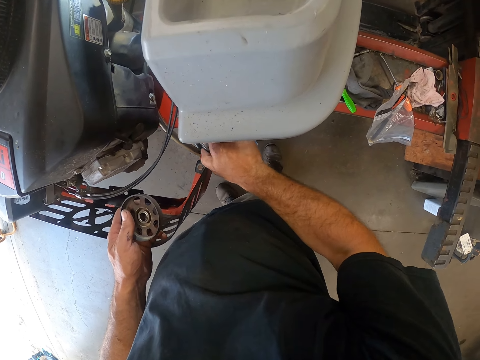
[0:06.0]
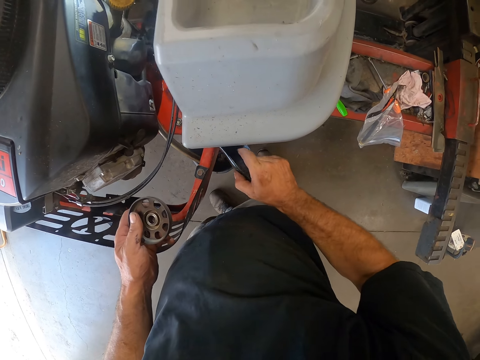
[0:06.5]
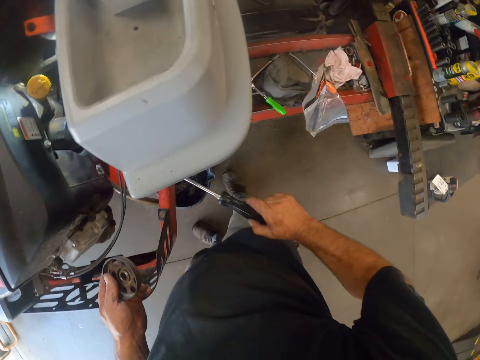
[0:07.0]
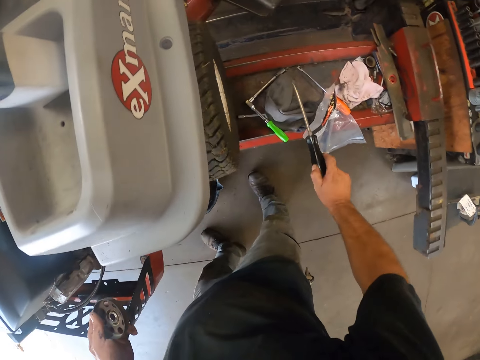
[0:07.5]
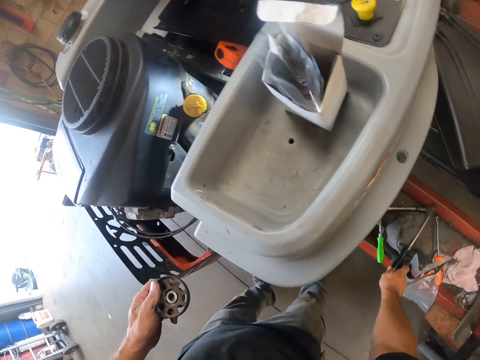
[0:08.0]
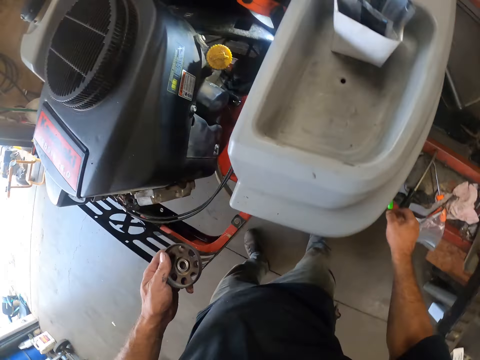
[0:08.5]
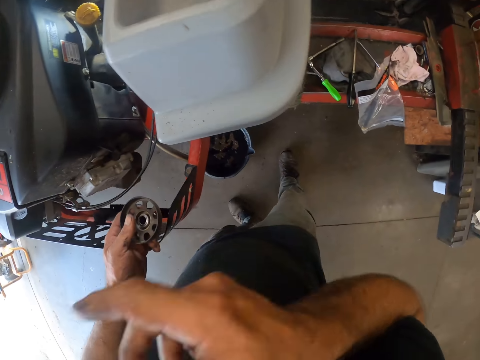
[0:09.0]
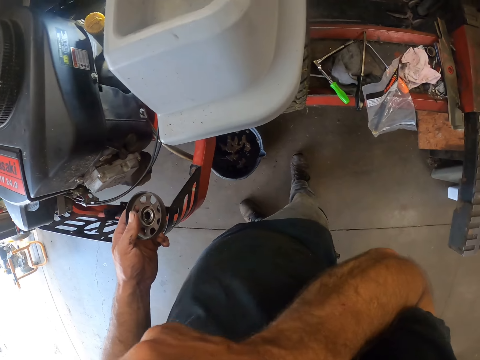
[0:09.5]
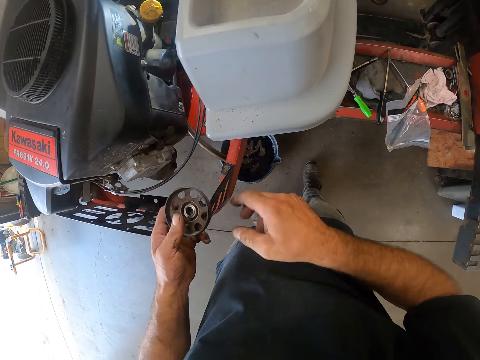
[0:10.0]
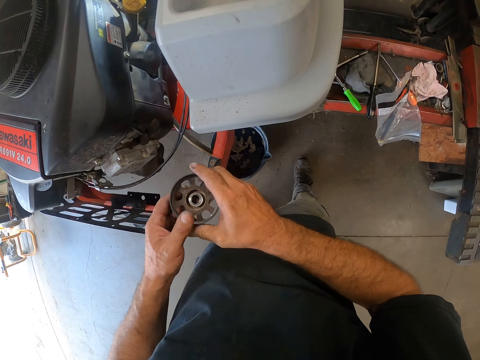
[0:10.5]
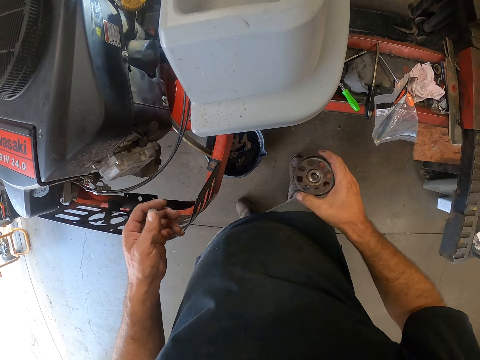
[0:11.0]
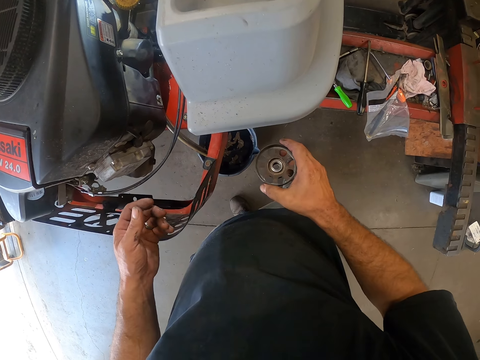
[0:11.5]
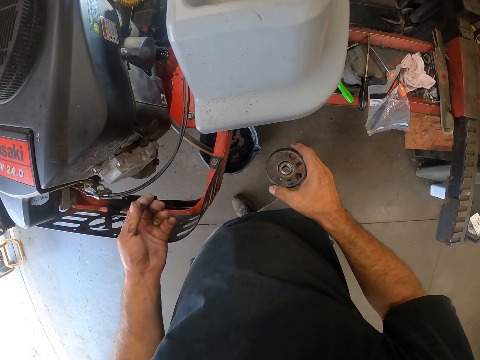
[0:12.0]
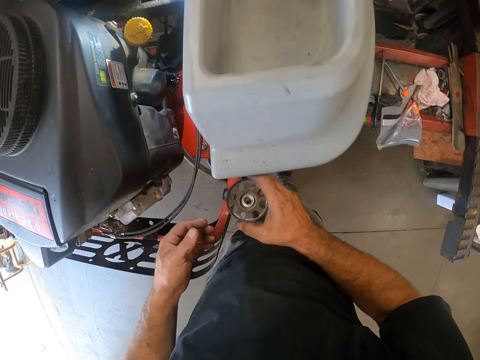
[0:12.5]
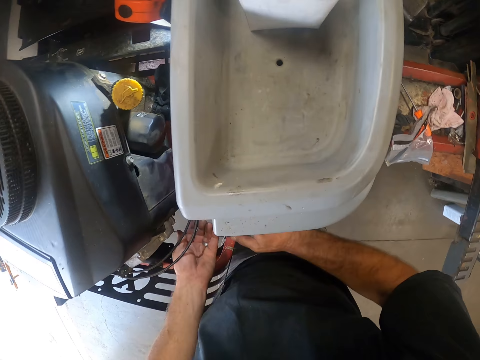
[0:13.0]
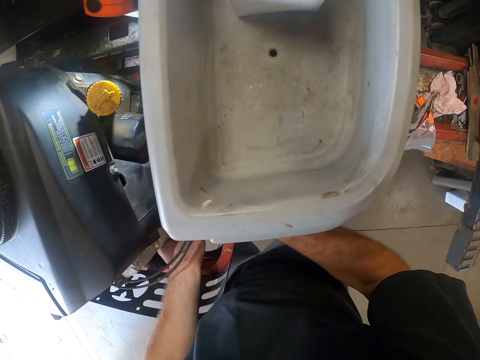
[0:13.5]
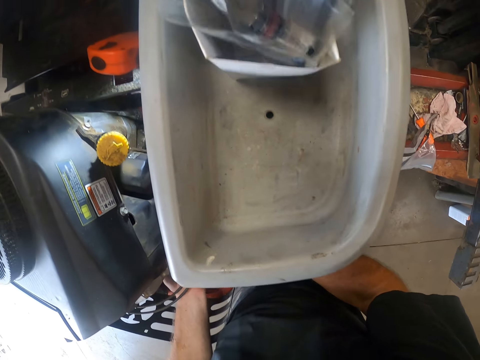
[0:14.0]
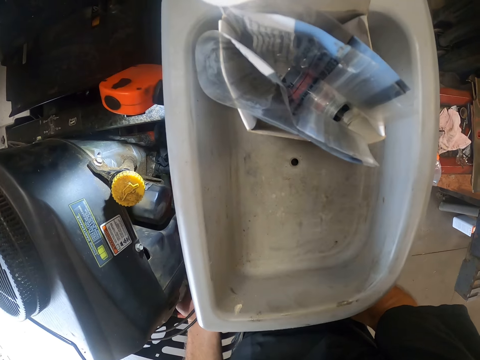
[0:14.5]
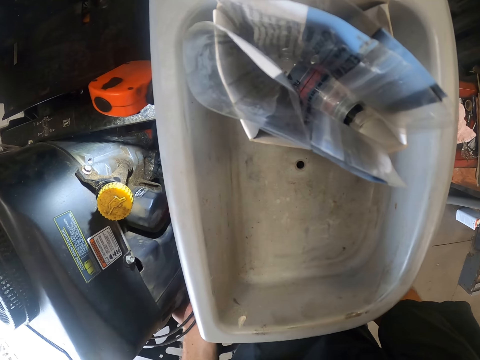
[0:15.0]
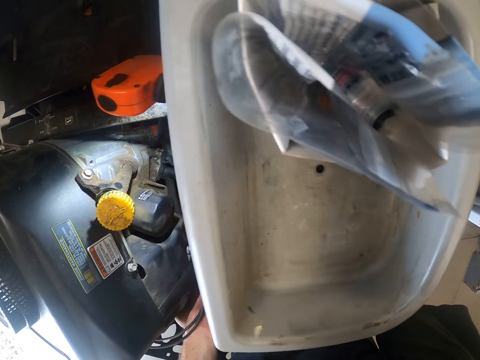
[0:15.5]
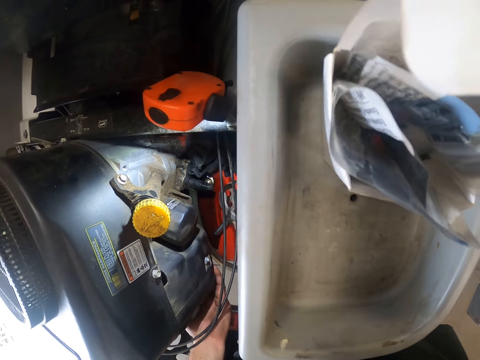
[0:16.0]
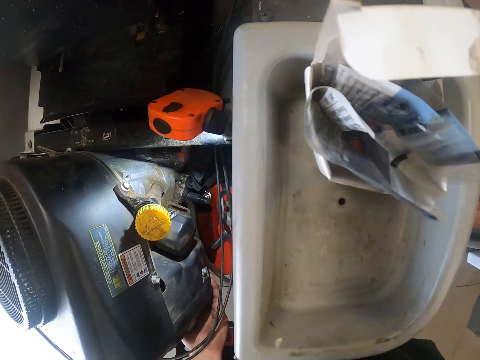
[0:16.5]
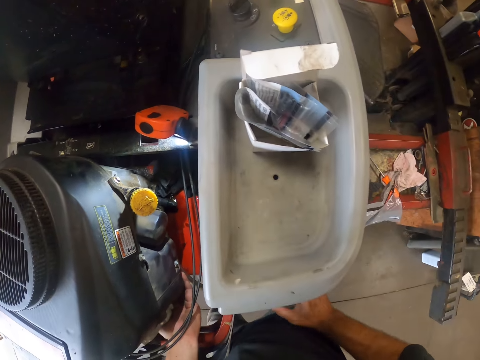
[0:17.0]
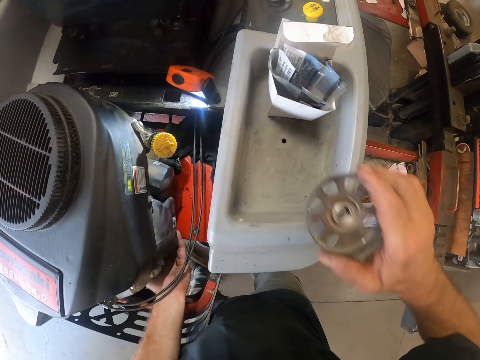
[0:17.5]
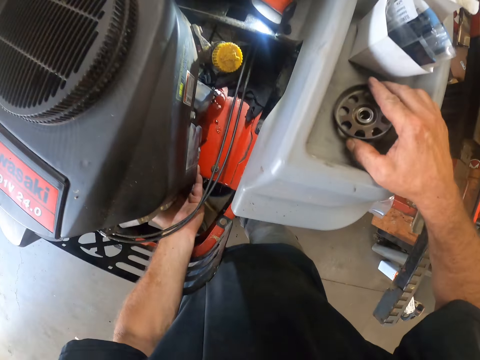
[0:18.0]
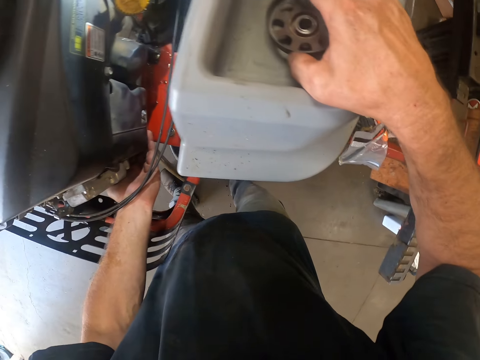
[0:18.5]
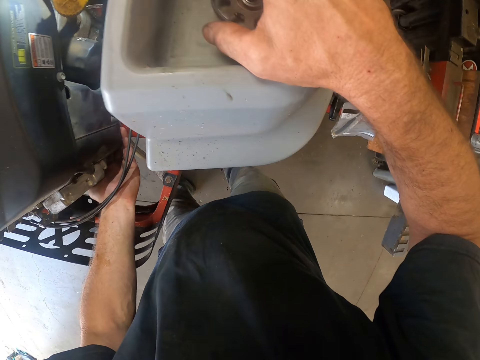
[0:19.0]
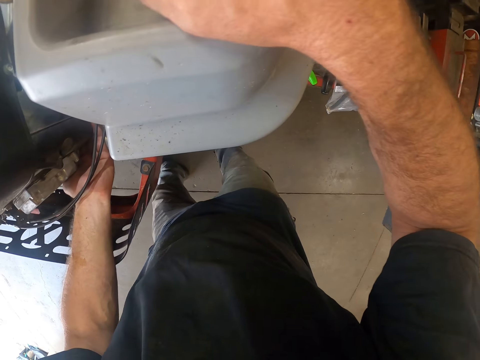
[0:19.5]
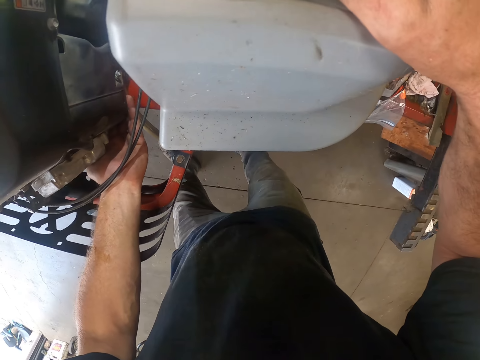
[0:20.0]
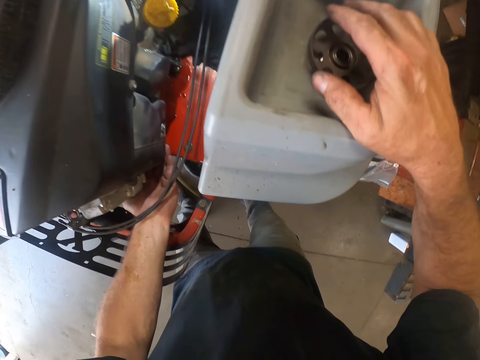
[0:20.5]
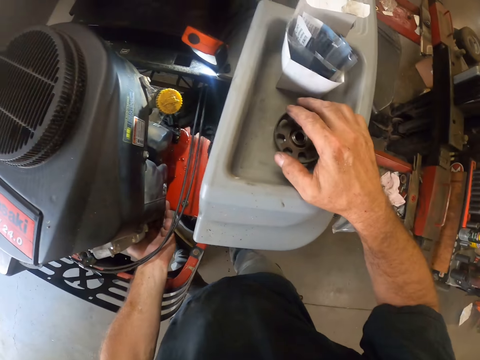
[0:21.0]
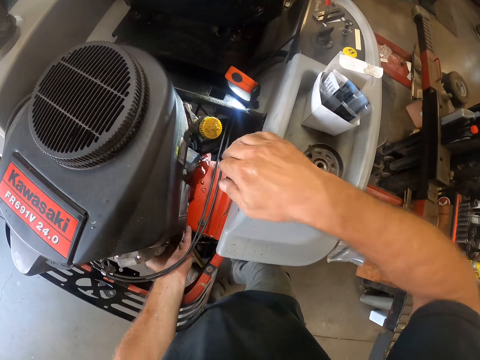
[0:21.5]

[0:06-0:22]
The camera wearer takes the screwdriver. He drops the screwdriver on a stand. He scratches his face. He touches his face with his right hand. He passes the lawn mower part to his right hand. He holds something. He lifts a lawn mower on the stand with his left hand. He inserts the lawn mower part in the lawn mower. He drops the lawn mower on the stand. He drops the lawn mower part on the lawn mower.

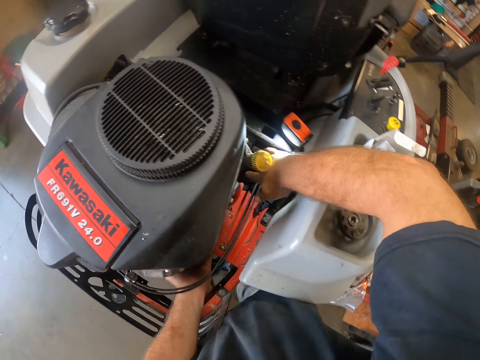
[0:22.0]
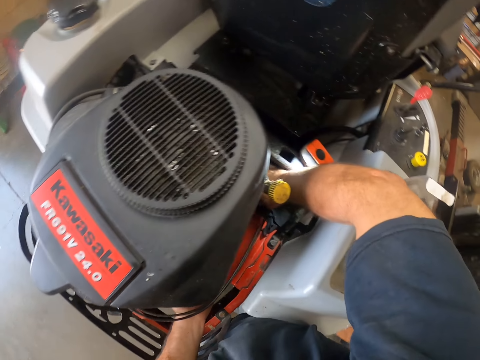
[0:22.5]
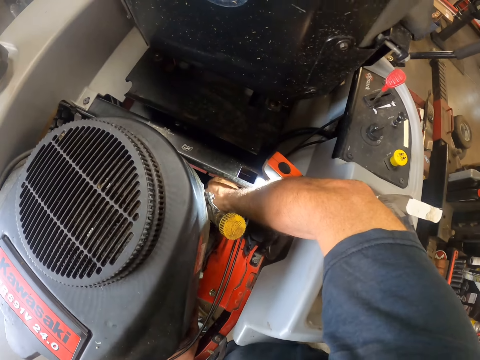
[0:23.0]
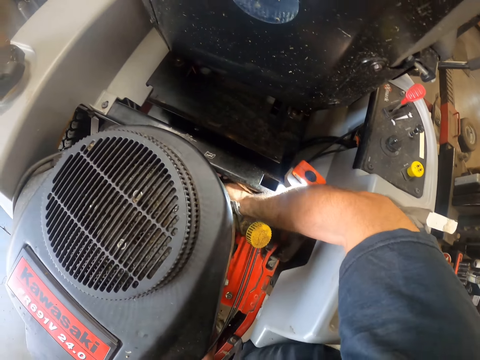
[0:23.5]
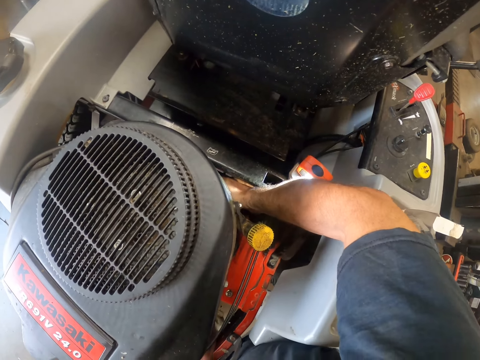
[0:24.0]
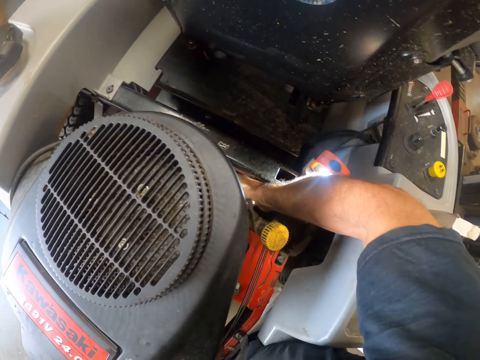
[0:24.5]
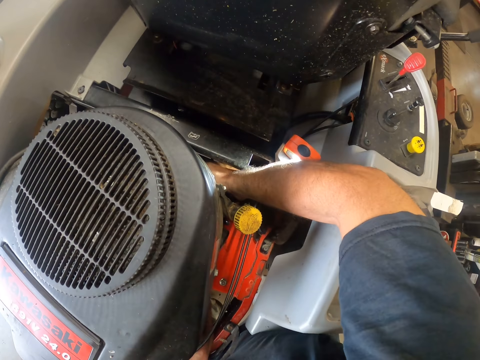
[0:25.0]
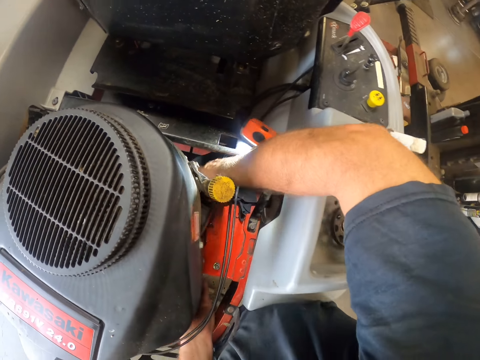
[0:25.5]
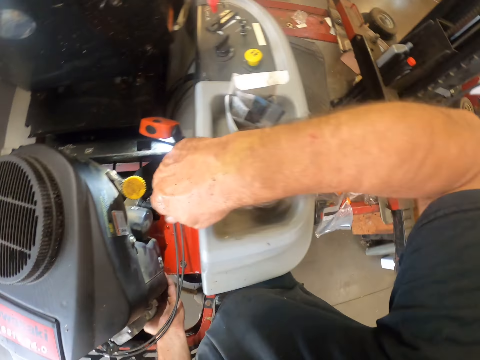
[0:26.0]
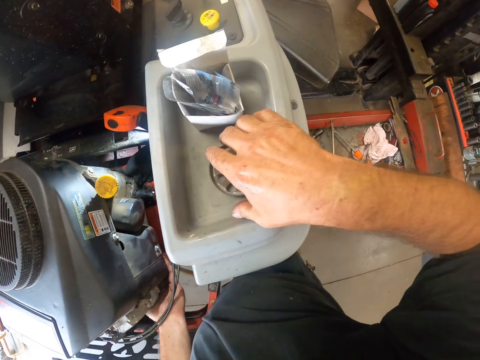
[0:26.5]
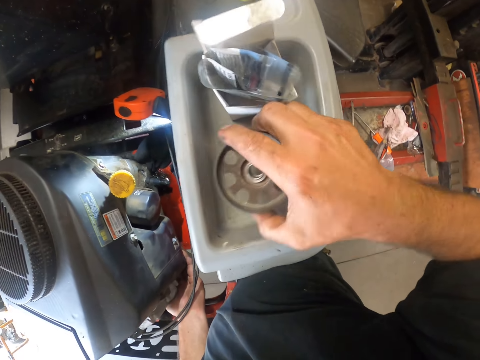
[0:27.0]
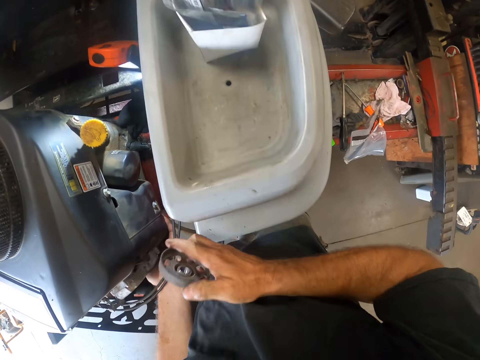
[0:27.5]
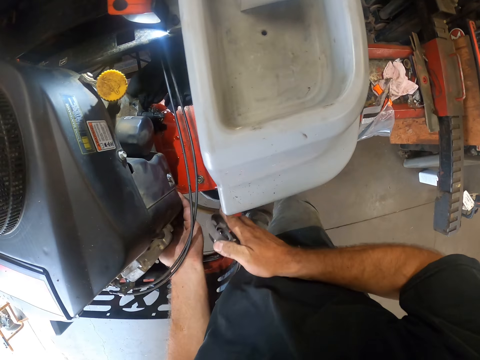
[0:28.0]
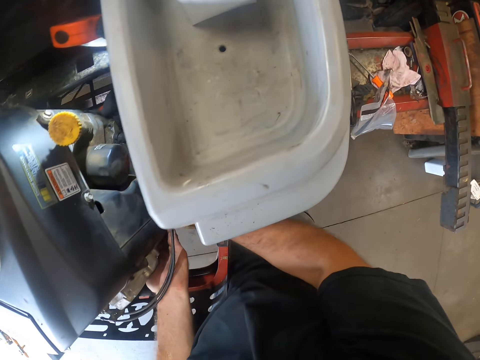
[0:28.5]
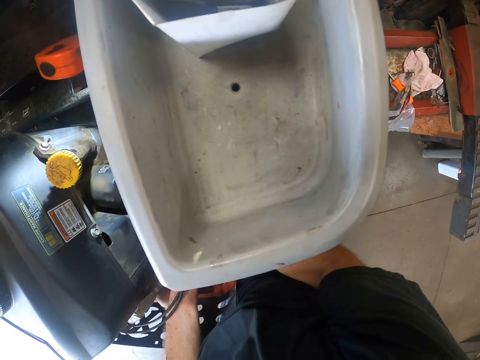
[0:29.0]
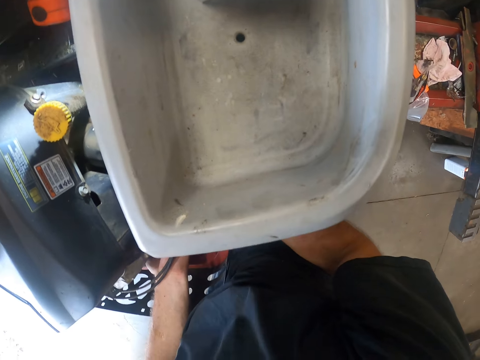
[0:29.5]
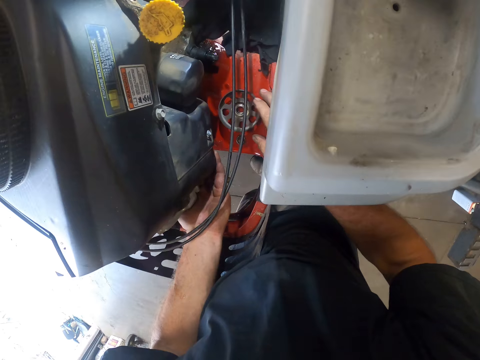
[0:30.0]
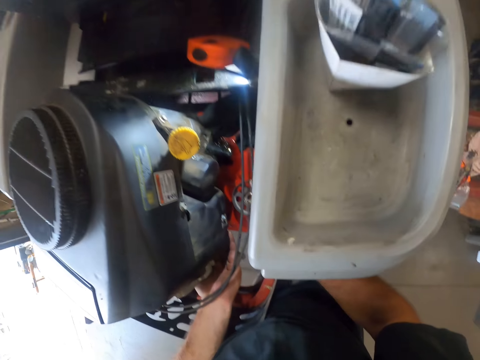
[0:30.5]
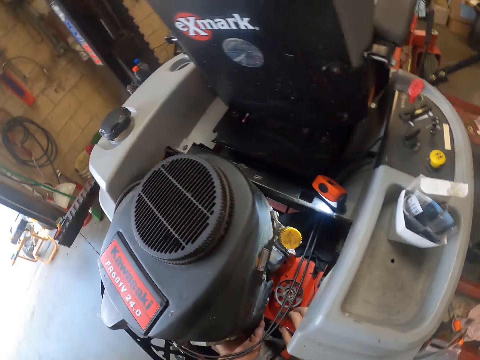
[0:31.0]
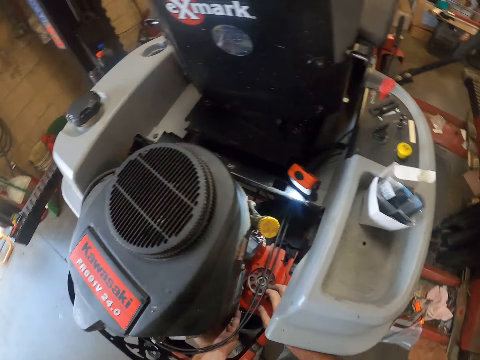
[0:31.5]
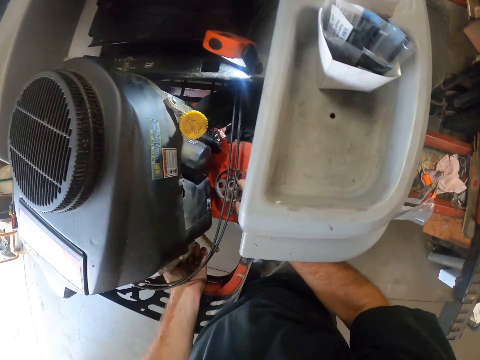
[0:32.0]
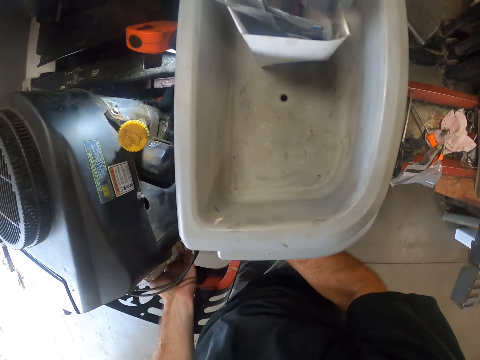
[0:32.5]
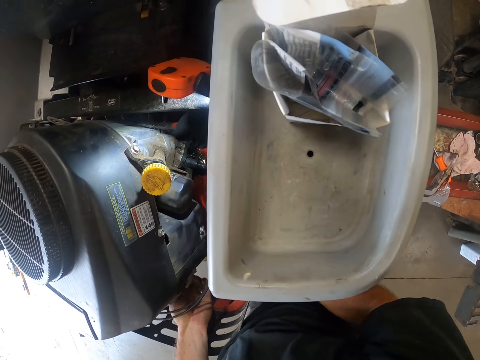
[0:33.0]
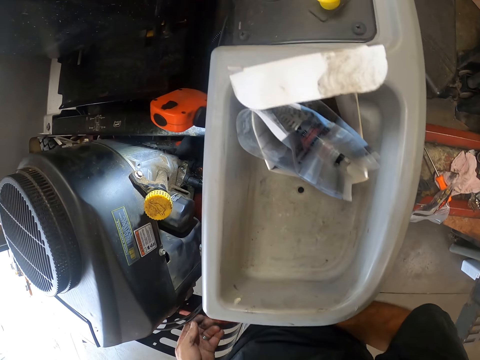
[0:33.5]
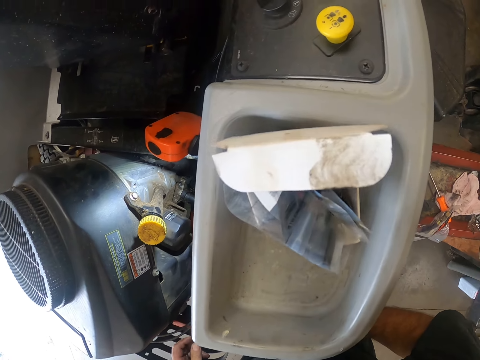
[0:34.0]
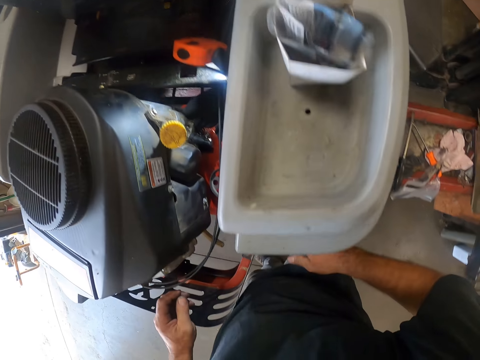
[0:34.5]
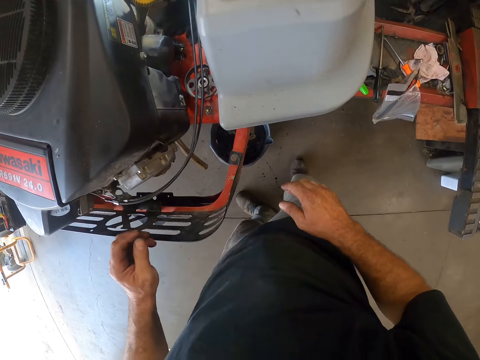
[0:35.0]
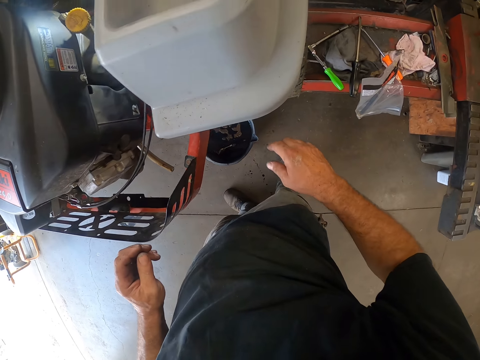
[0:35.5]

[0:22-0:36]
The camera wearer cleans the lawn mower with a rag. He holds the lawn mower. He picks up the lawn mower part from the top of the lawn mower with his right hand. He fixes the lawn mower part to the lawn mower. He puts something on the lawn mower.
